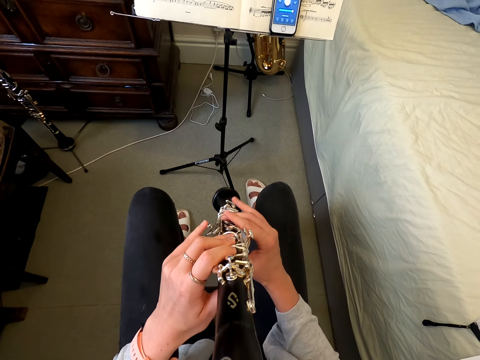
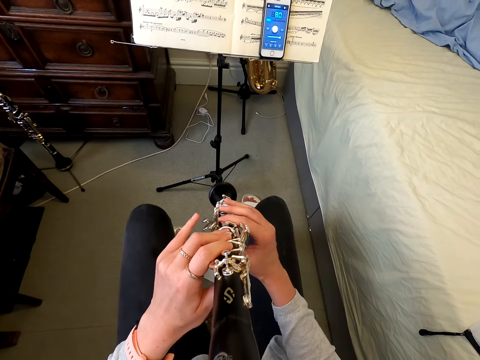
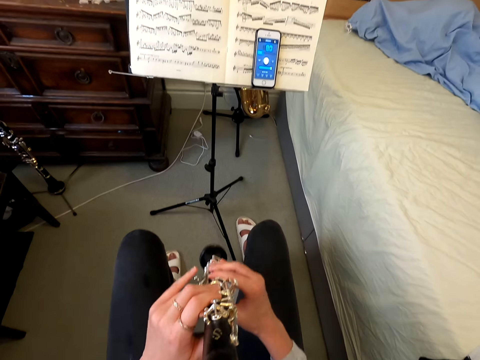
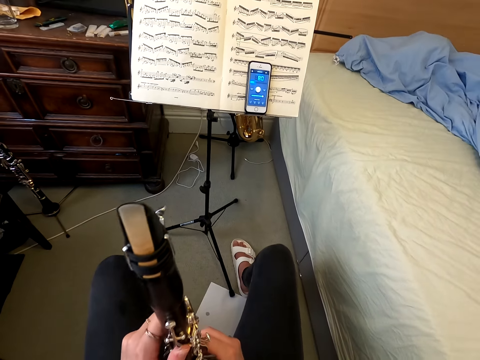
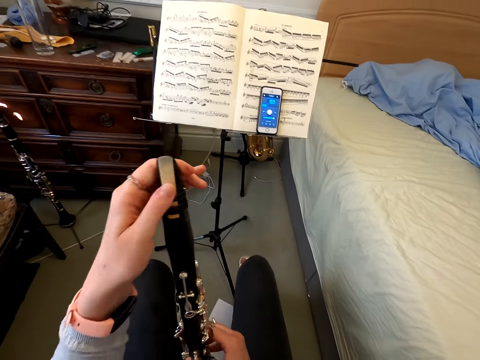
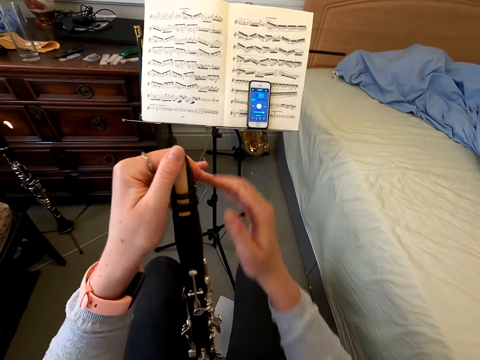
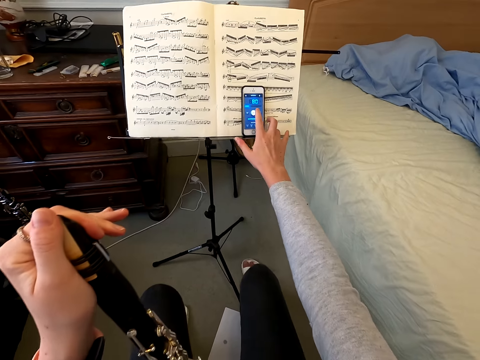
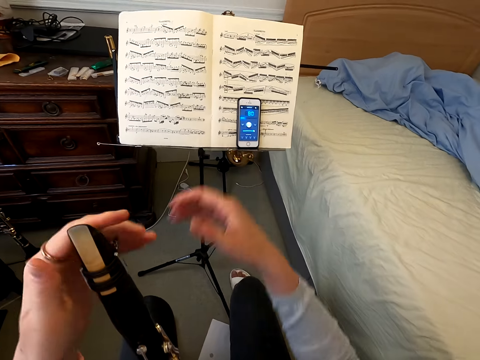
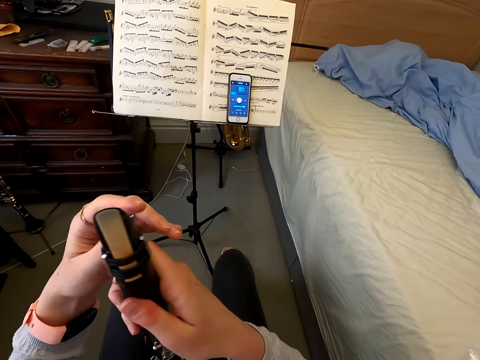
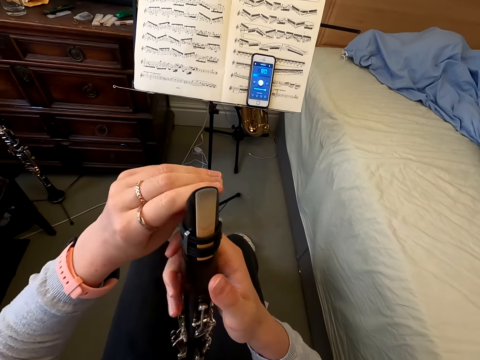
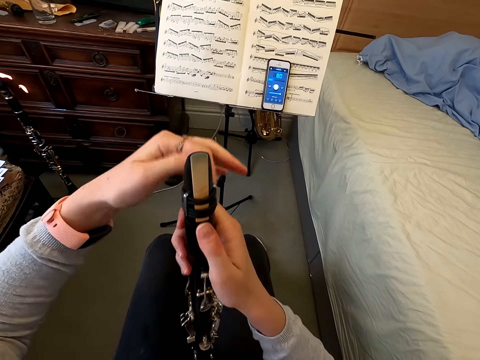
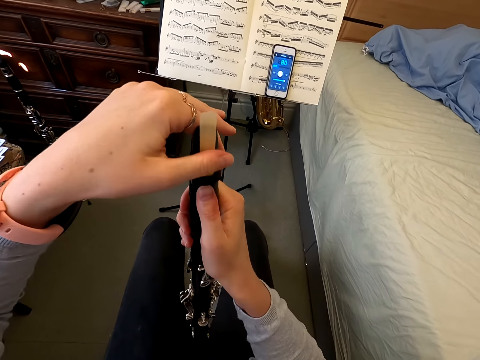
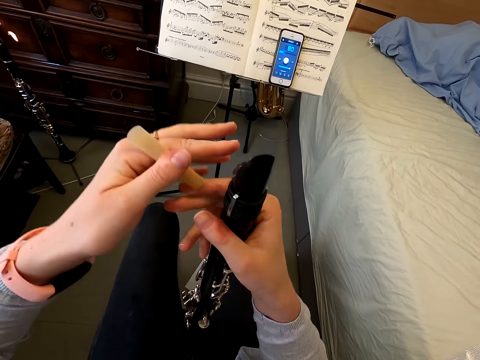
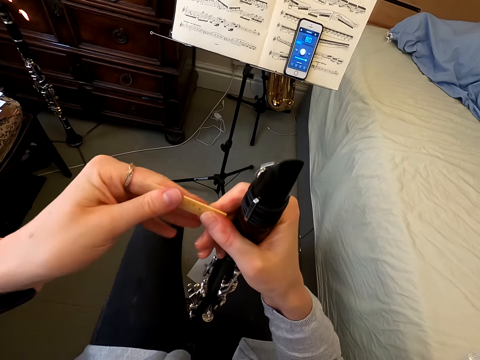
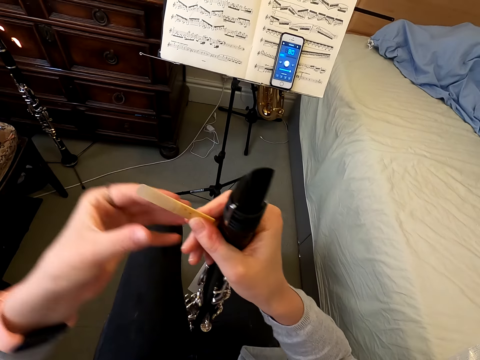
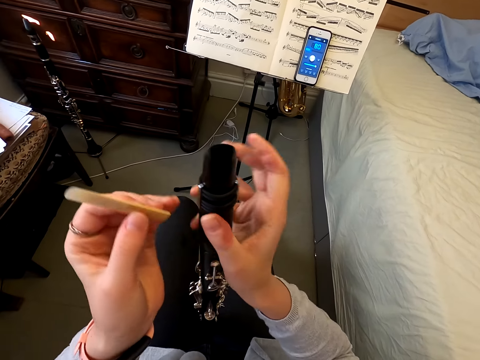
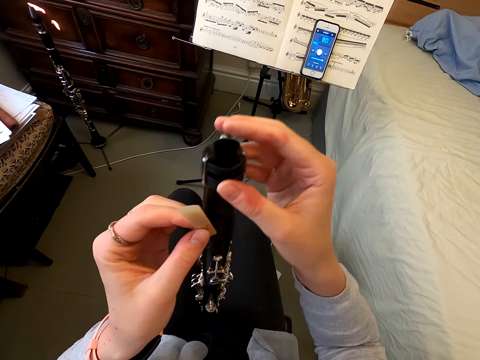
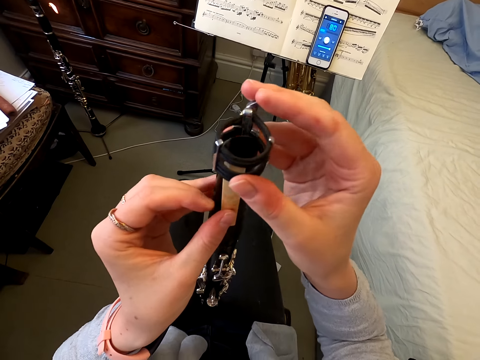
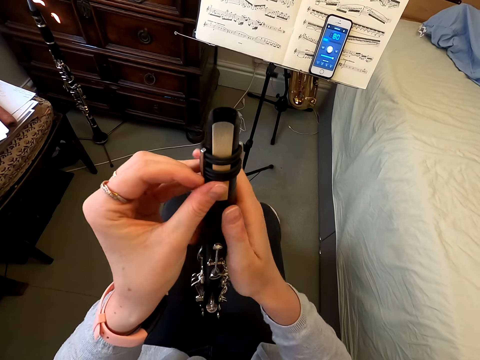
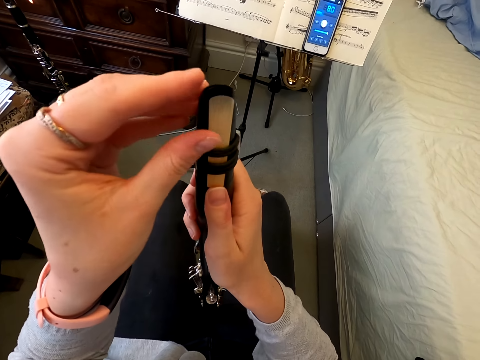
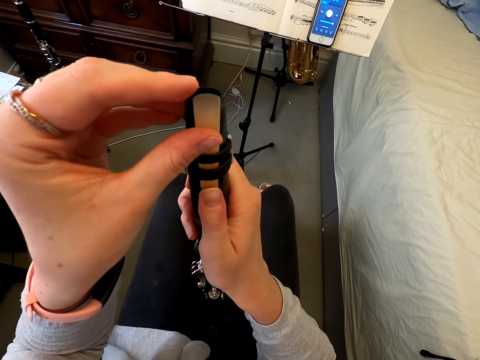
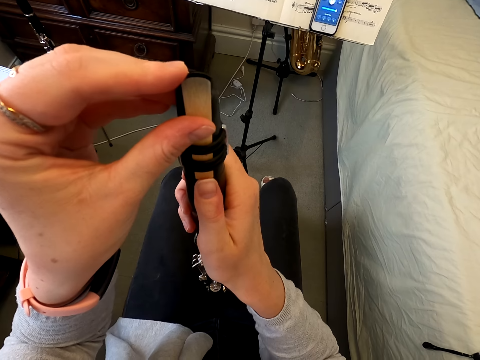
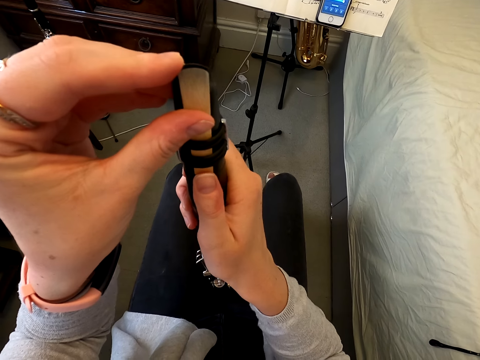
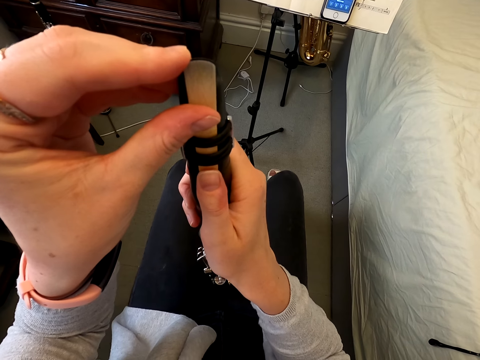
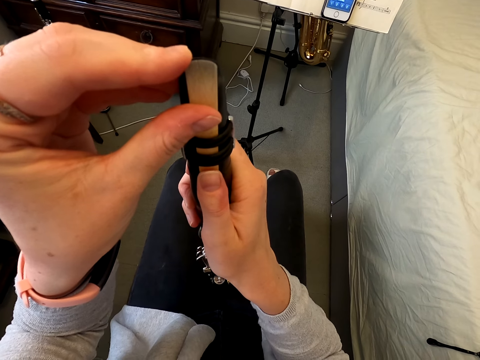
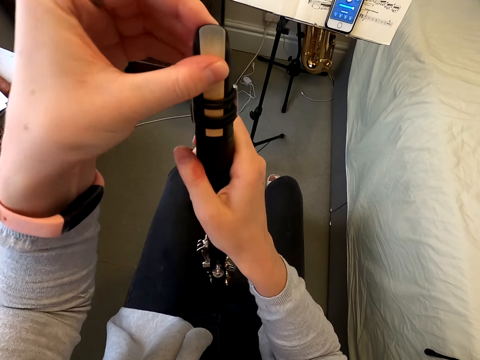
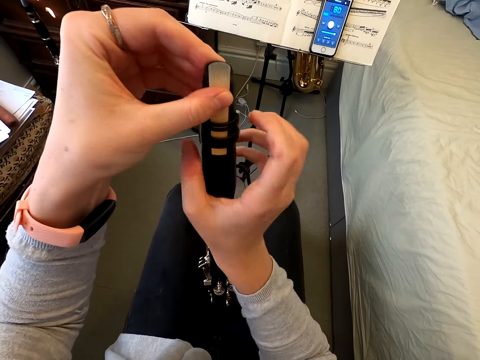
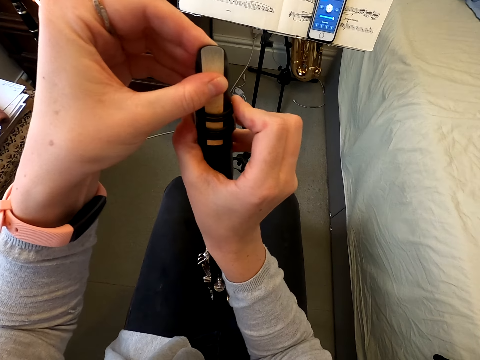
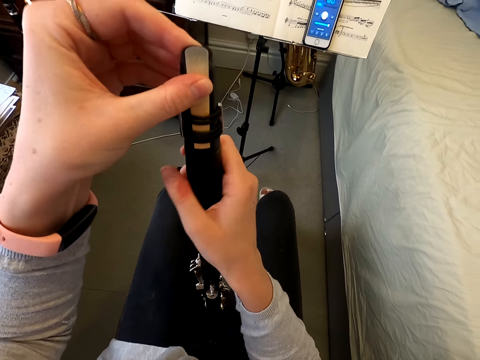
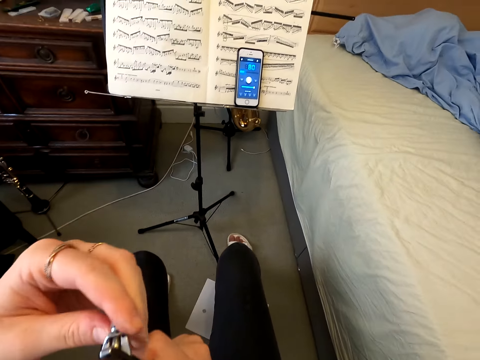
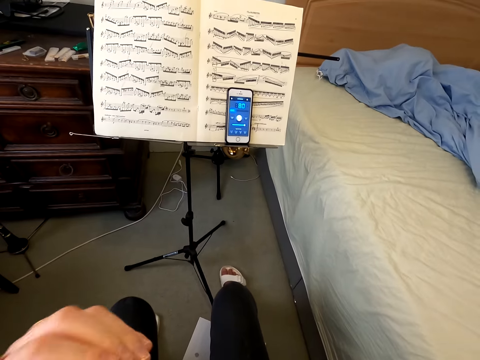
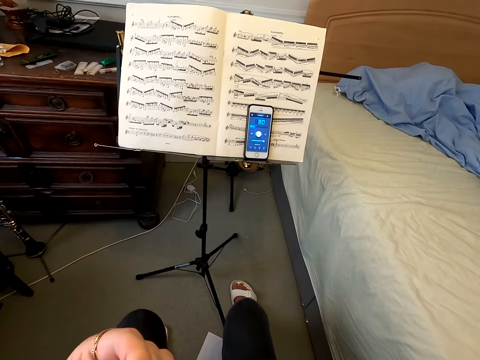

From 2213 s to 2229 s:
The camera wearer holds the reed instrument or clarinet. She taps the phone. She holds the reed instrument. She touches the clarinet. She removes a mouthpiece. She holds the mouthpiece. She wipes something with her hands. She returns the mouthpiece on the reed instrument. She puts something on the mouthpiece. She holds the mouthpiece, pulls the mouthpiece on something. She holds the mouthpiece. She touches the clarinet. She holds something.

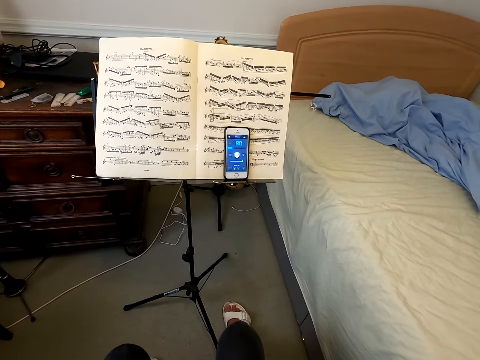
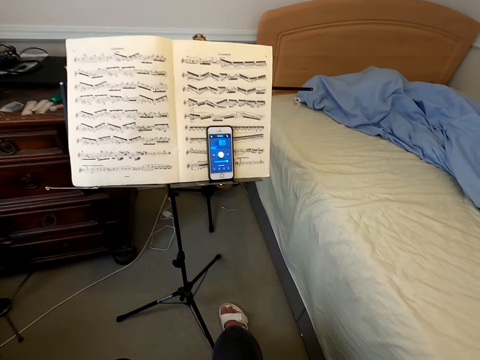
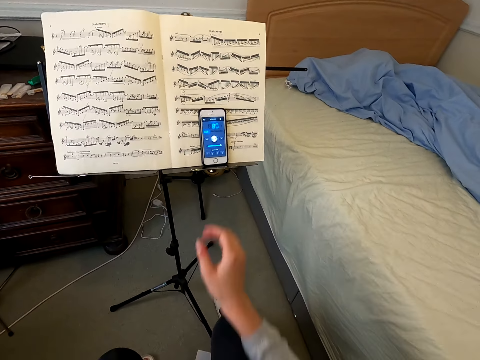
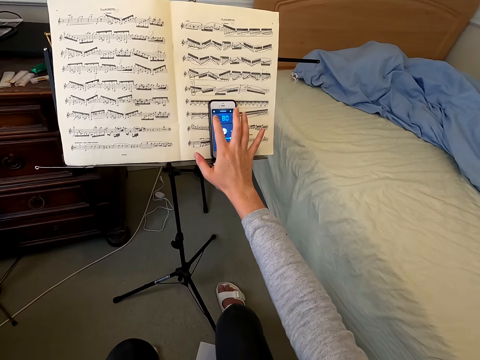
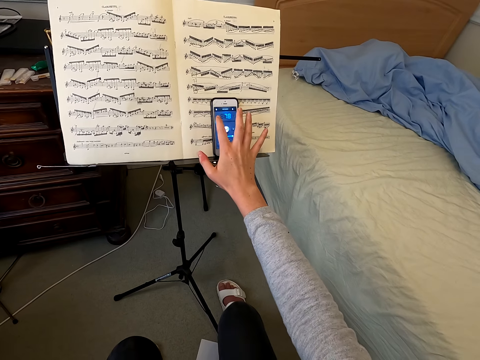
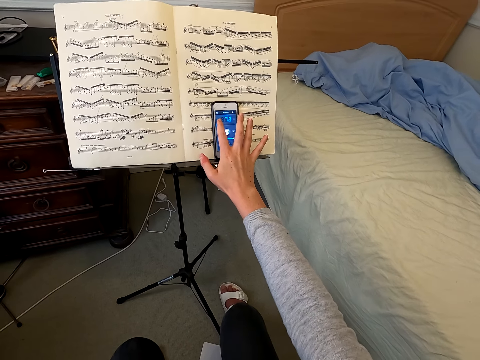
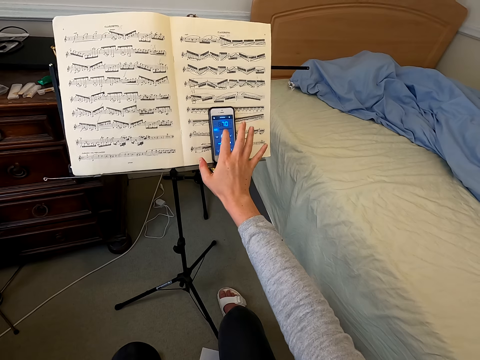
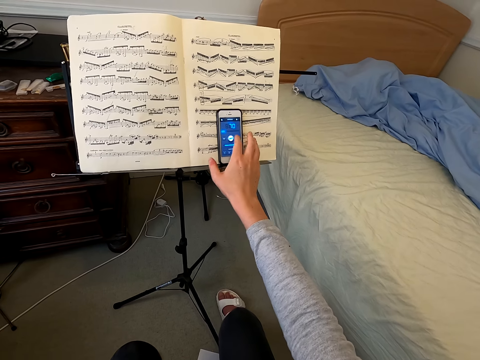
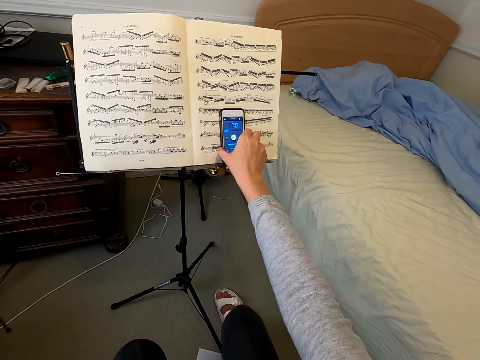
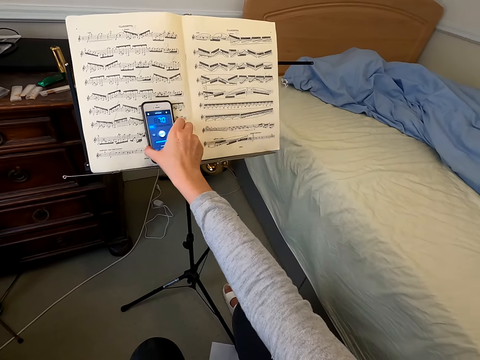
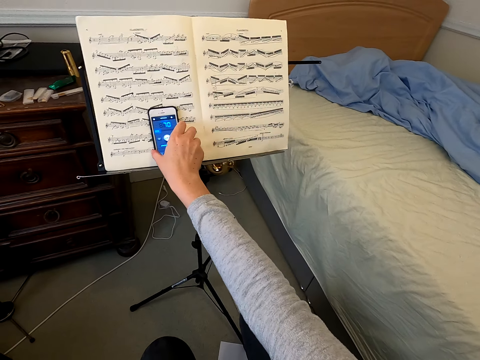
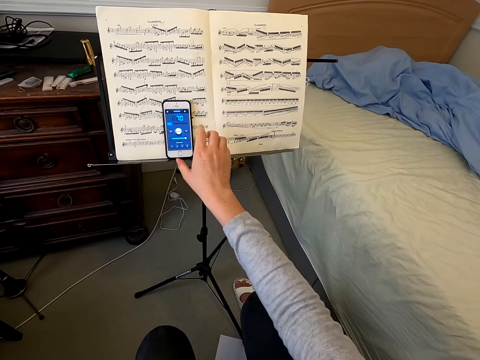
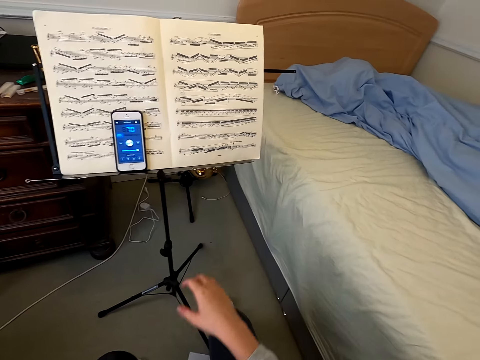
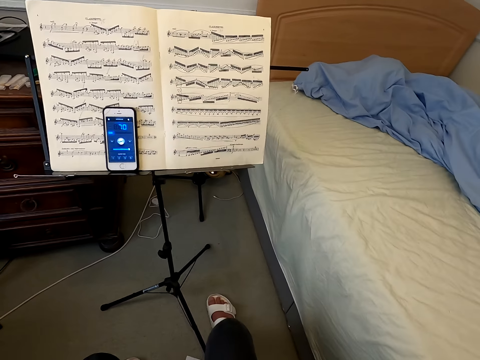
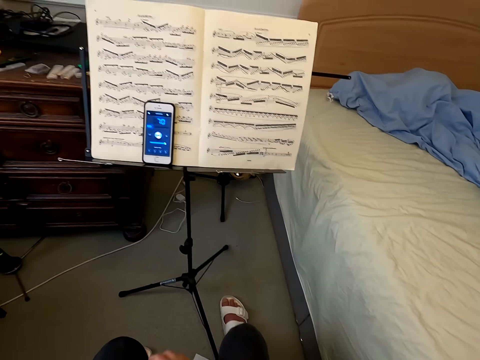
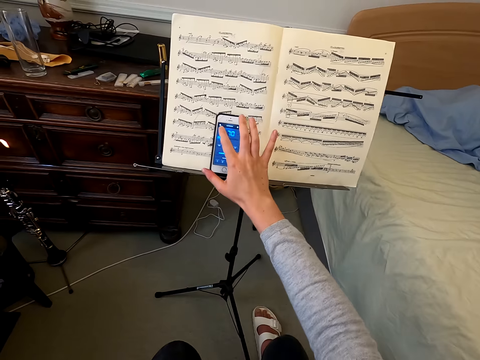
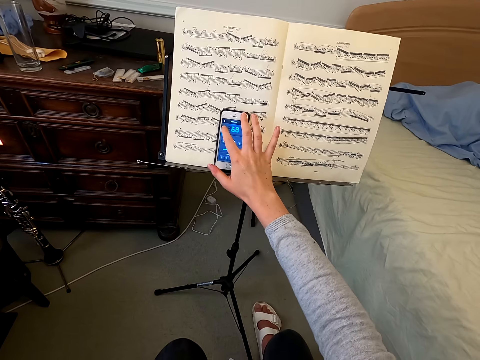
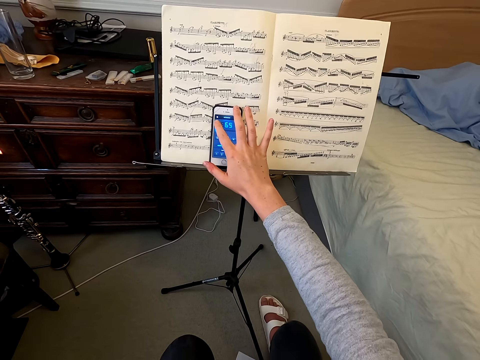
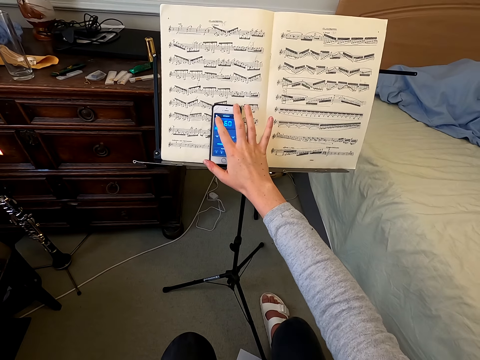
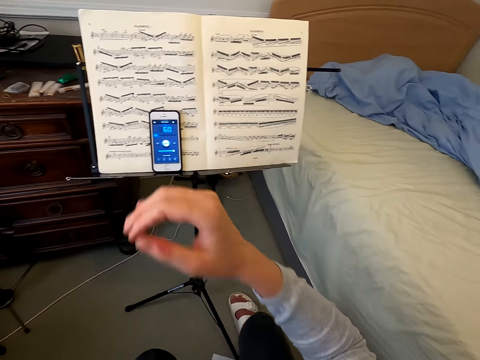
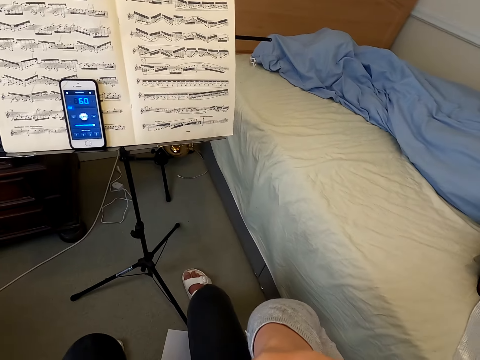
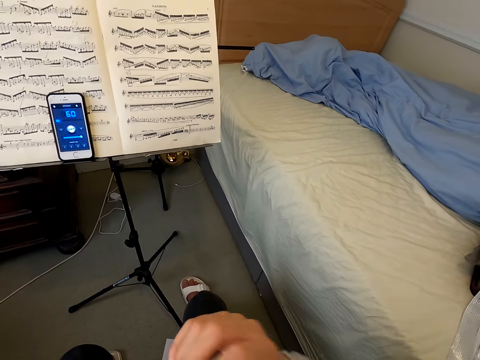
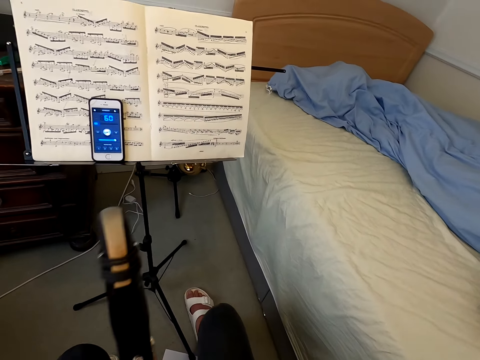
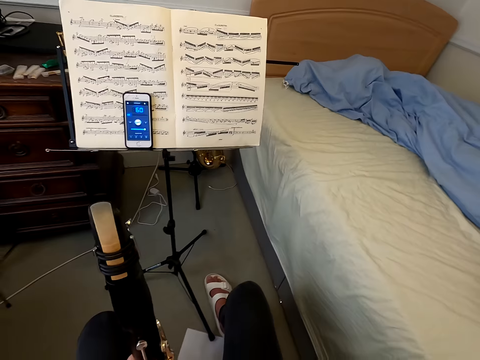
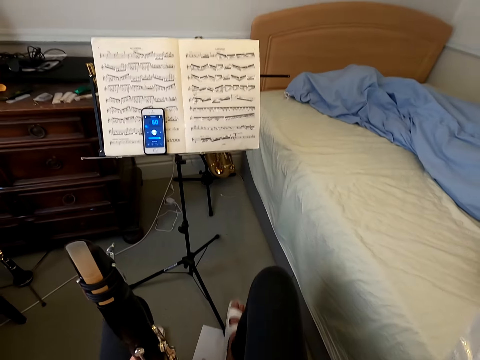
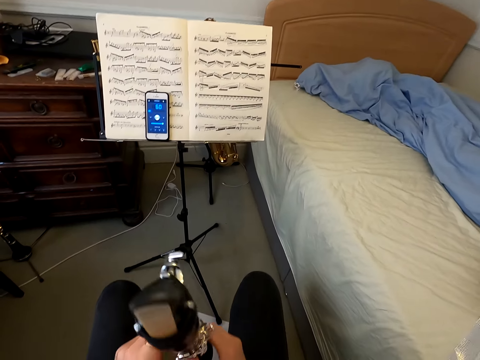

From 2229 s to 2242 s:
The camera wearer taps the phone. She moves her phone on the other side of the song book. She puts the cellphone on top of the book. She taps the phone. She touches her face.
